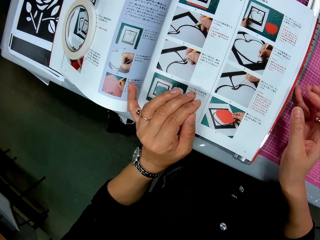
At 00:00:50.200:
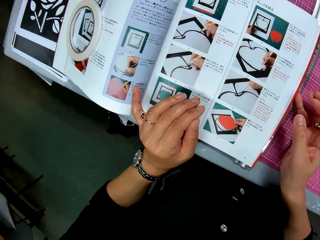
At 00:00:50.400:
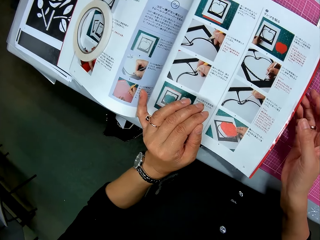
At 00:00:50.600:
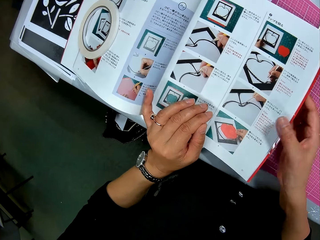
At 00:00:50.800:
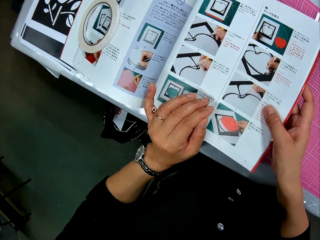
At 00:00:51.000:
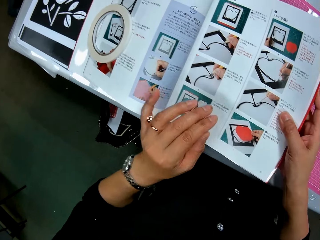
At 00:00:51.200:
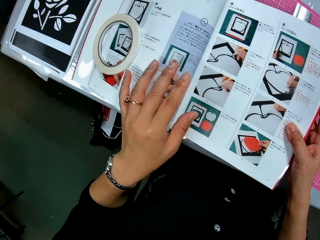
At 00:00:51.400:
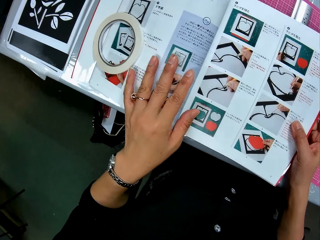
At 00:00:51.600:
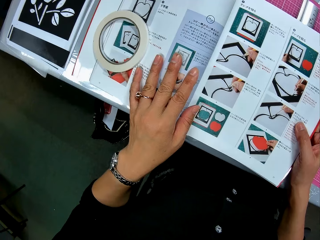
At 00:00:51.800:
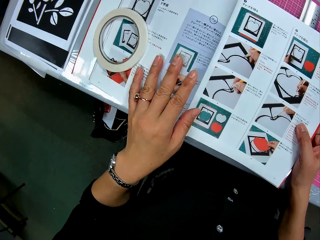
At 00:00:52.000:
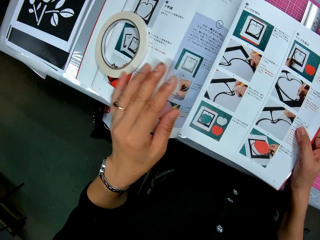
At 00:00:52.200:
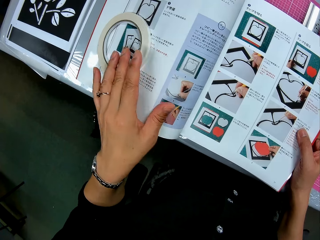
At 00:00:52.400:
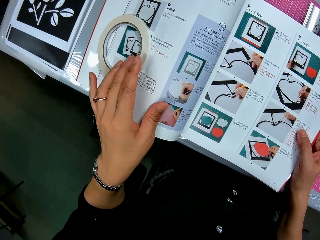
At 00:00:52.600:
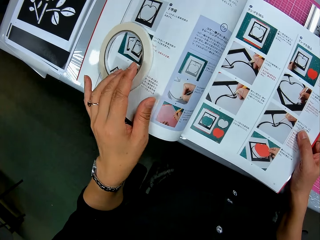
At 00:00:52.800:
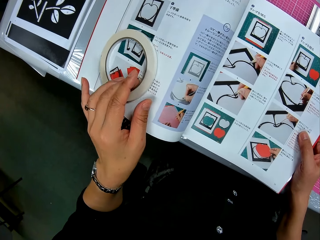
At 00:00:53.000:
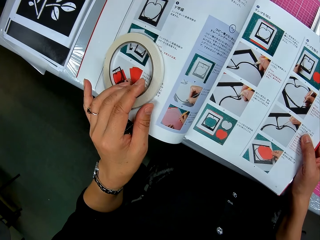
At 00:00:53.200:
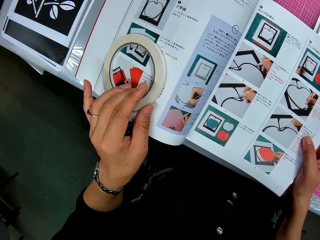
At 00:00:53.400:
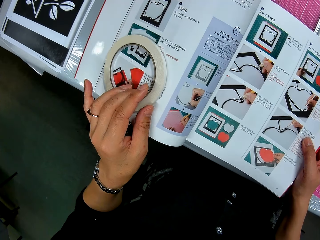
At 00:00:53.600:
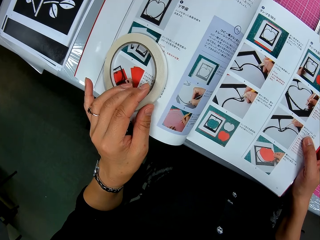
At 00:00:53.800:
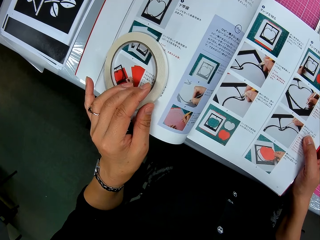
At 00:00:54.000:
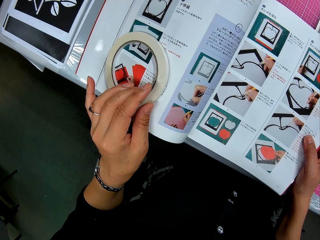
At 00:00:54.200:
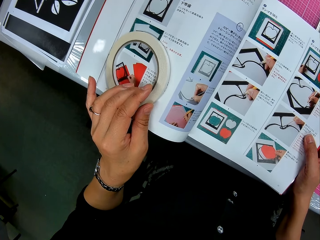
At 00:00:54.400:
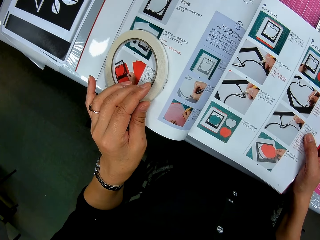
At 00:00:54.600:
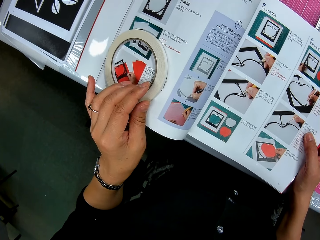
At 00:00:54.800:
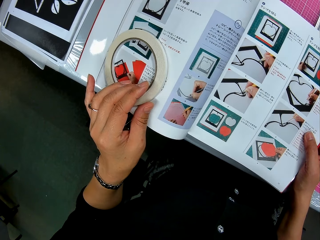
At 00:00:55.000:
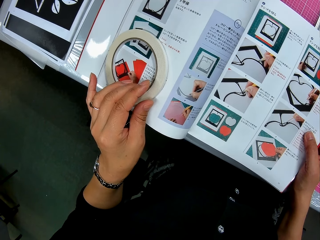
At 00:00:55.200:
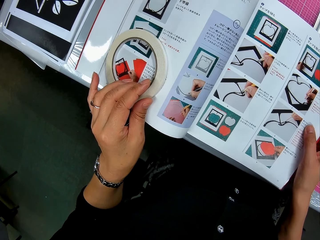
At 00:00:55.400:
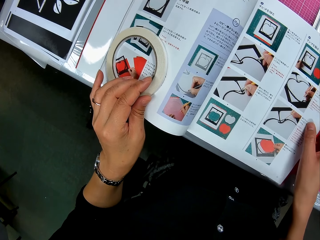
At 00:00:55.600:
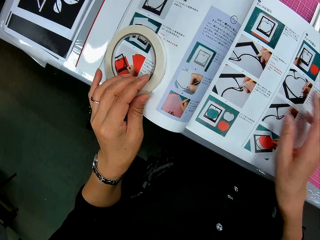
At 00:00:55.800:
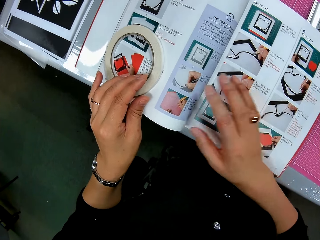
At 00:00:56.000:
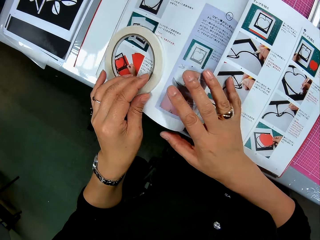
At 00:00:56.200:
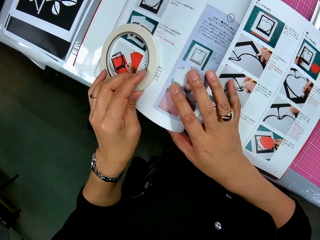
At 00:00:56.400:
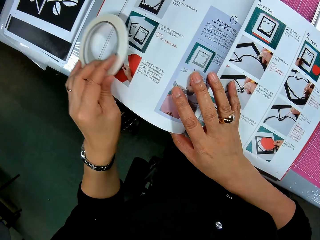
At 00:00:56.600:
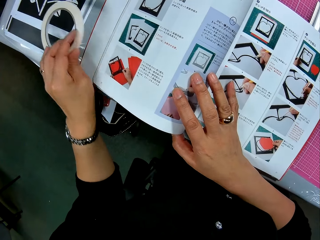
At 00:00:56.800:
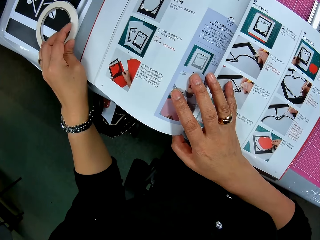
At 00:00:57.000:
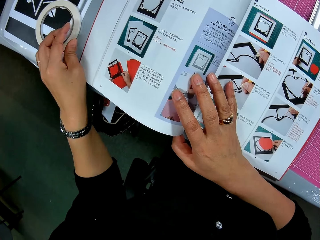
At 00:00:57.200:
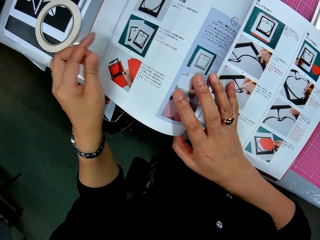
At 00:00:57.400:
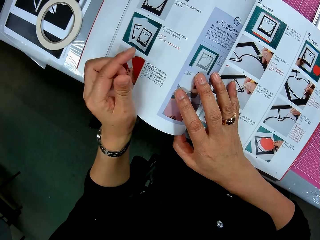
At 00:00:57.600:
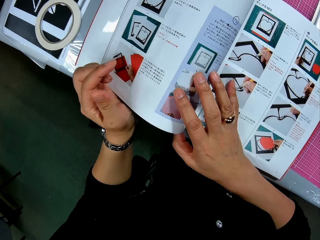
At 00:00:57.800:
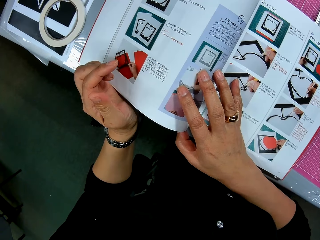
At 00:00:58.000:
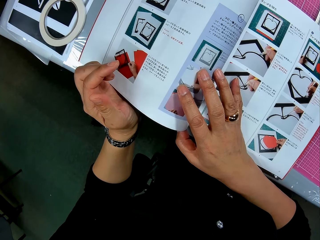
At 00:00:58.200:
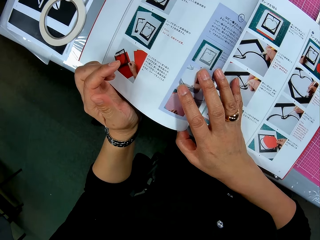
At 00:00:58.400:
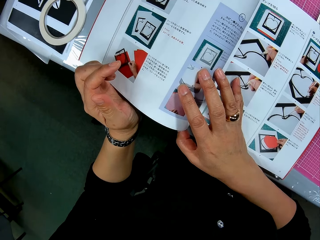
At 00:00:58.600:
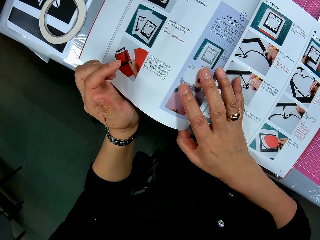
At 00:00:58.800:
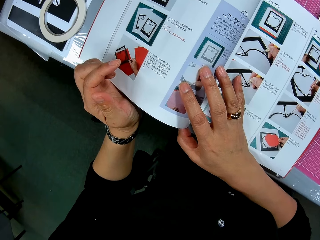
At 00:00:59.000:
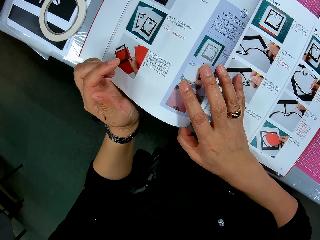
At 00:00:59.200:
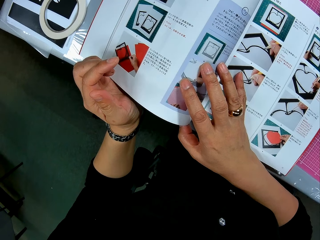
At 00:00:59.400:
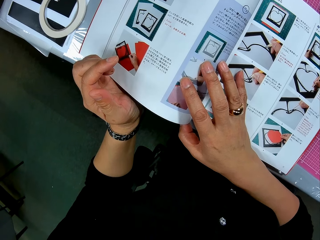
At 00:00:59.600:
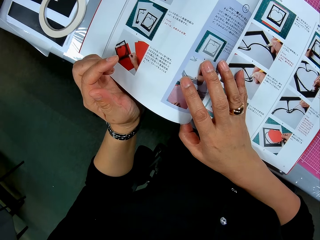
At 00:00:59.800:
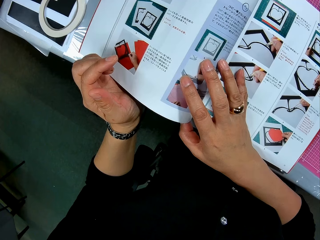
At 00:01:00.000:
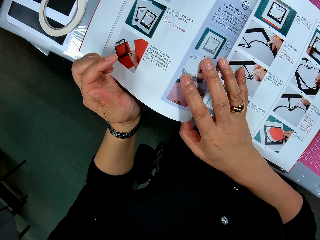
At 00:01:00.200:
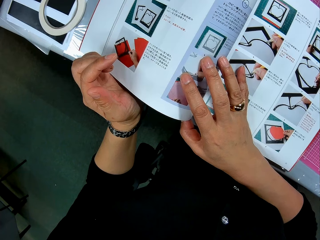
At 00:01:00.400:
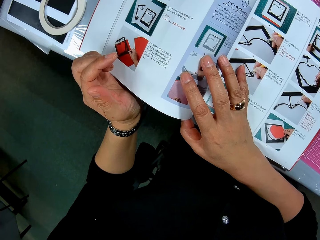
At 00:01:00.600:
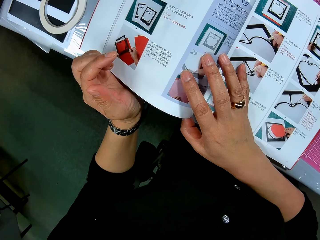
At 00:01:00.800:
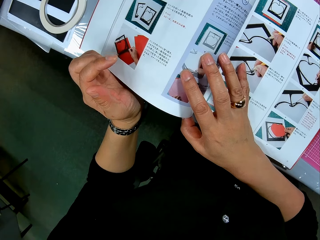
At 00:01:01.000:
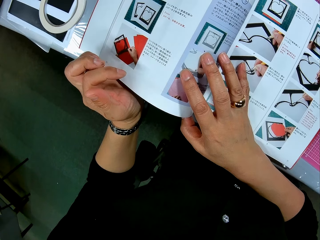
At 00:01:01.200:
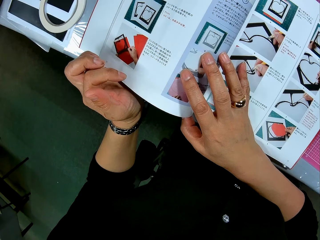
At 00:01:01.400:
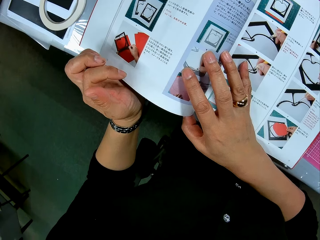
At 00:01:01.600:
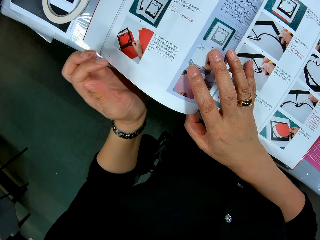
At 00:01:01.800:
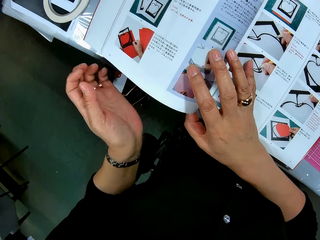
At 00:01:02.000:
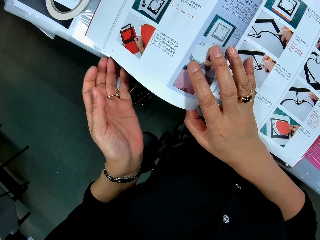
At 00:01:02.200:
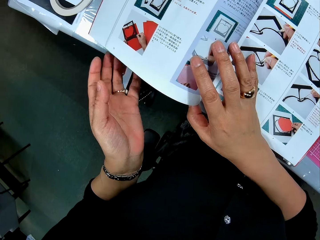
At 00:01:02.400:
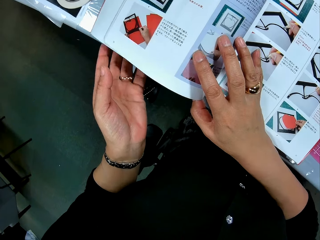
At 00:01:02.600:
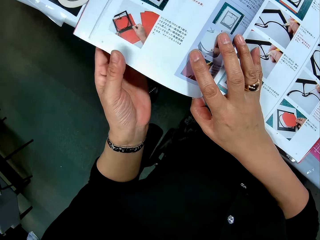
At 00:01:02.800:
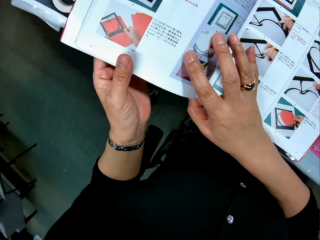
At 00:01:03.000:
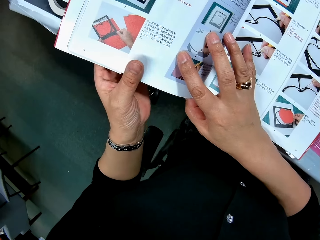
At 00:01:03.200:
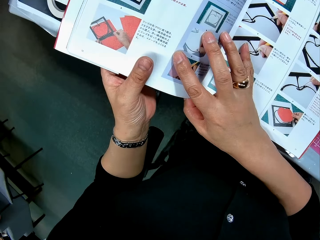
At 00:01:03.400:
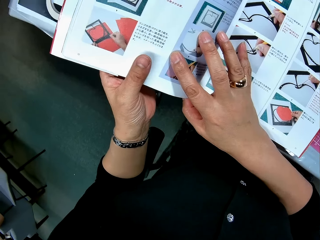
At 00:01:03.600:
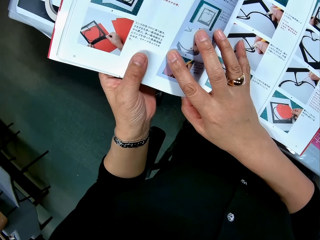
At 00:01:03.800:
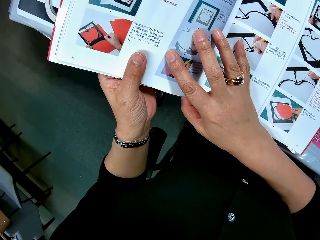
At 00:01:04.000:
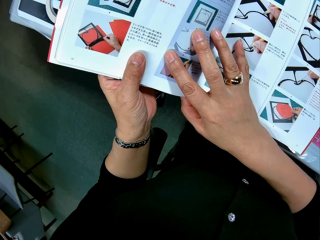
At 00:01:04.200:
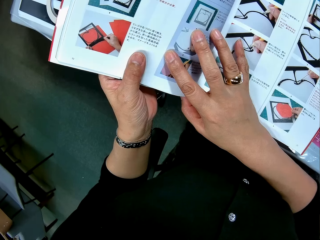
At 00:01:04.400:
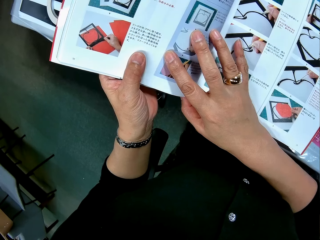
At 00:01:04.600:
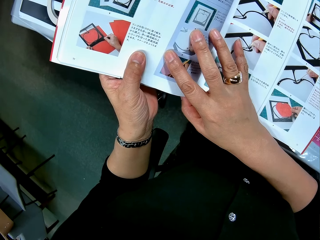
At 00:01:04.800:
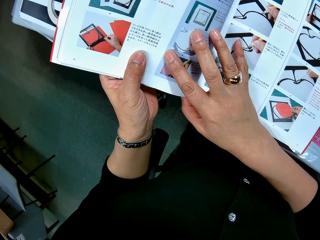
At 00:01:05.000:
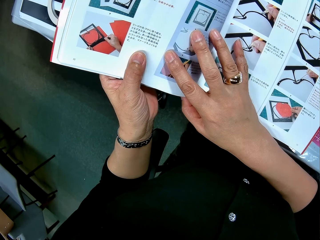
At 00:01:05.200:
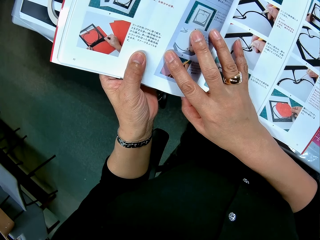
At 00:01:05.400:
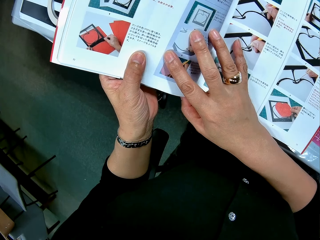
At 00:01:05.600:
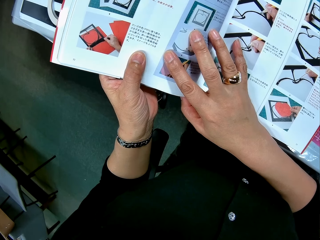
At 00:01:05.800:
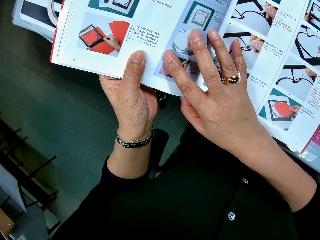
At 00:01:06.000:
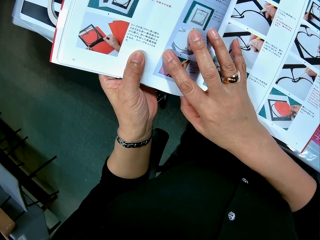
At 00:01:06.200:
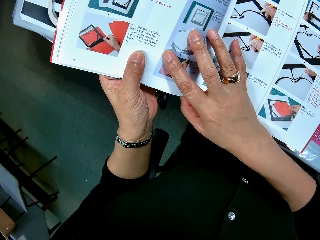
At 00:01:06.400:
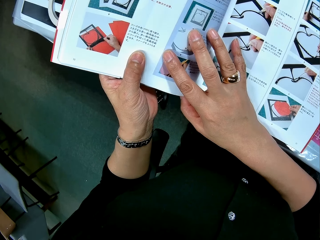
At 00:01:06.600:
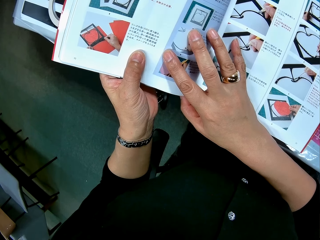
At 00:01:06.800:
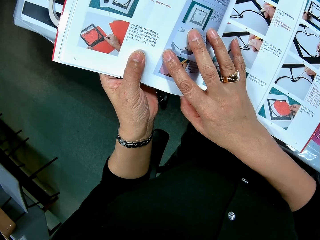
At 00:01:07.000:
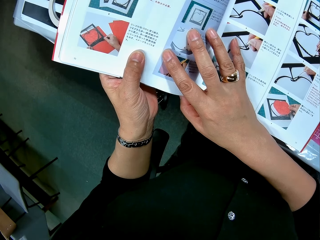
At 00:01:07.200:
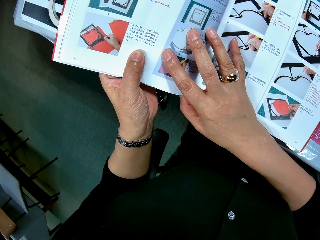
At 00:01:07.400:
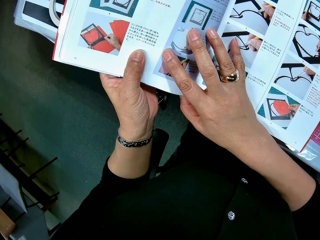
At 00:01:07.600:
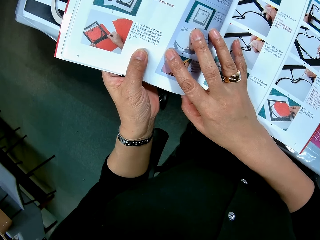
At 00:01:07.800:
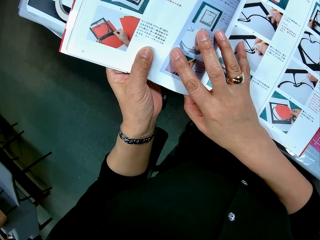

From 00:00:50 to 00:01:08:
The camera wearer adjusts the book to the cutting mat. She touches the tape. She adjusts the paper tape on the book. She moves the paper tape from the book to the table. She holds the book in her left hand.

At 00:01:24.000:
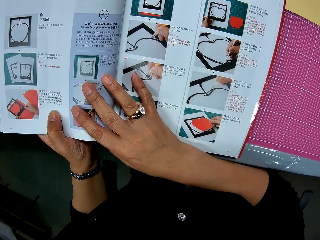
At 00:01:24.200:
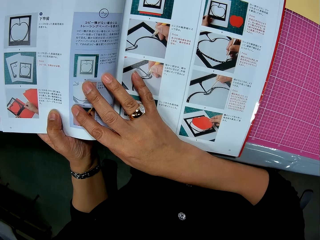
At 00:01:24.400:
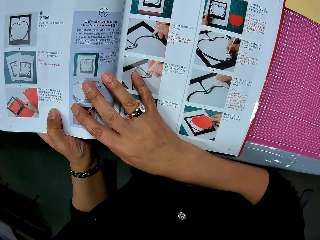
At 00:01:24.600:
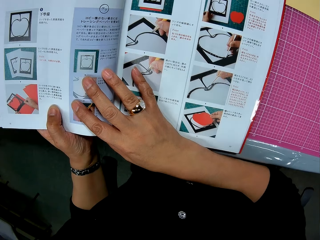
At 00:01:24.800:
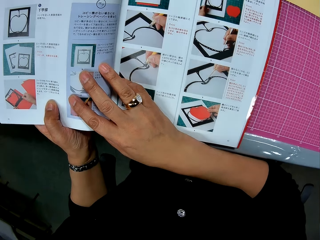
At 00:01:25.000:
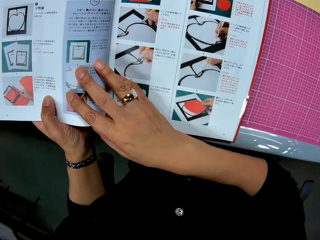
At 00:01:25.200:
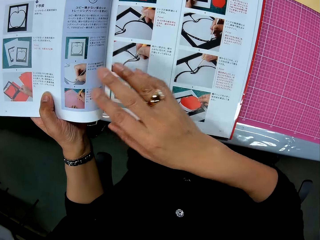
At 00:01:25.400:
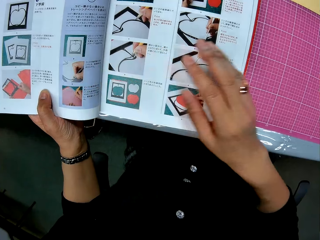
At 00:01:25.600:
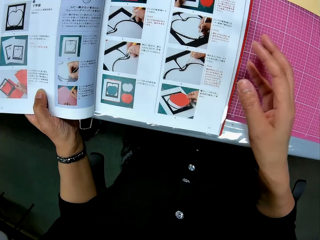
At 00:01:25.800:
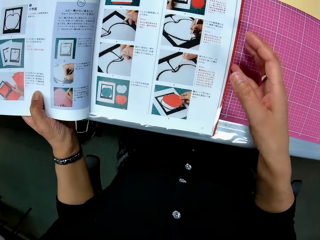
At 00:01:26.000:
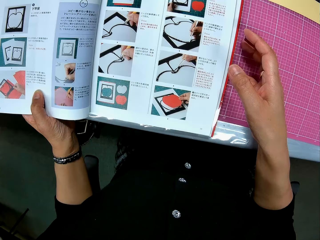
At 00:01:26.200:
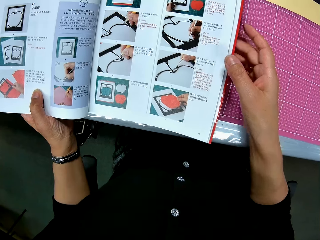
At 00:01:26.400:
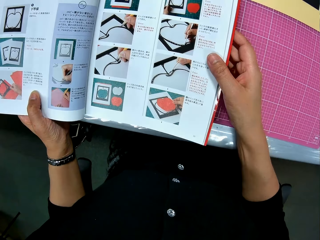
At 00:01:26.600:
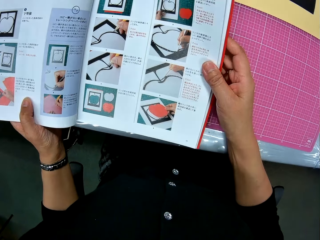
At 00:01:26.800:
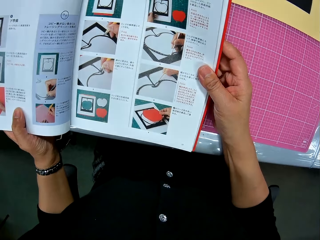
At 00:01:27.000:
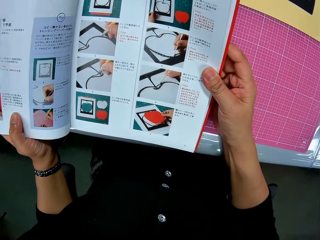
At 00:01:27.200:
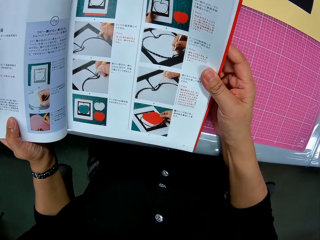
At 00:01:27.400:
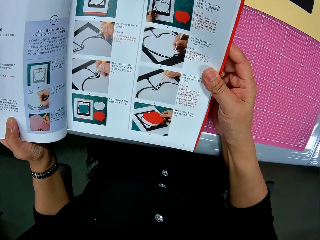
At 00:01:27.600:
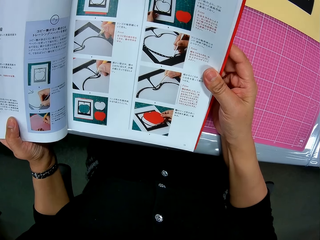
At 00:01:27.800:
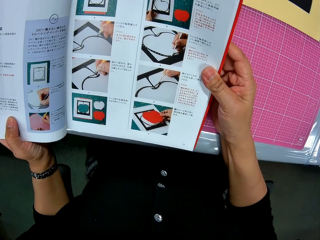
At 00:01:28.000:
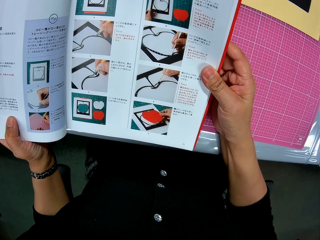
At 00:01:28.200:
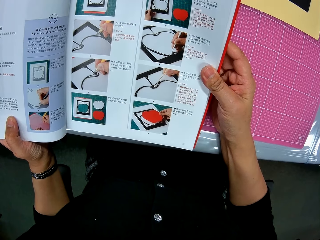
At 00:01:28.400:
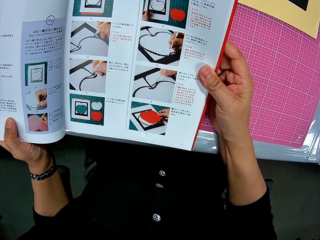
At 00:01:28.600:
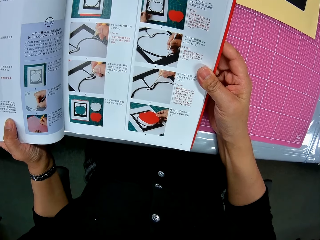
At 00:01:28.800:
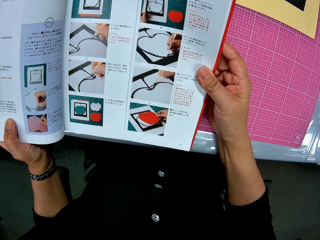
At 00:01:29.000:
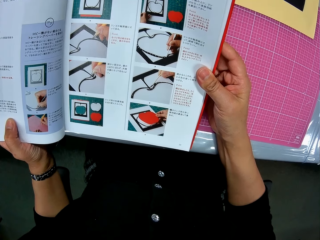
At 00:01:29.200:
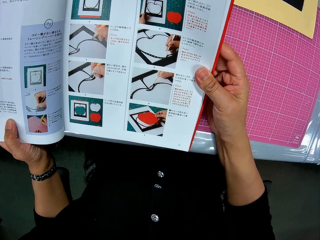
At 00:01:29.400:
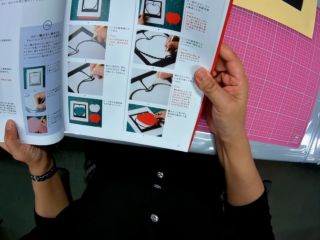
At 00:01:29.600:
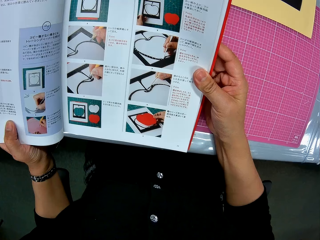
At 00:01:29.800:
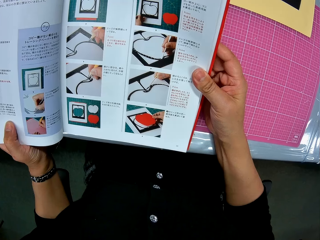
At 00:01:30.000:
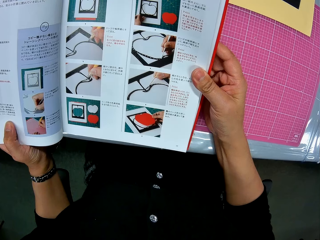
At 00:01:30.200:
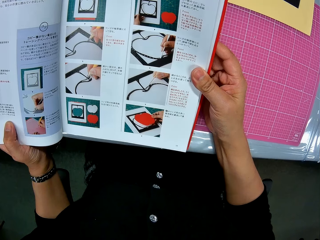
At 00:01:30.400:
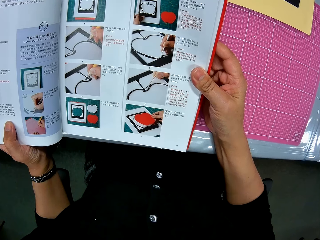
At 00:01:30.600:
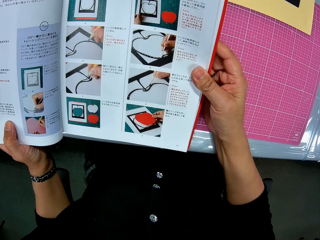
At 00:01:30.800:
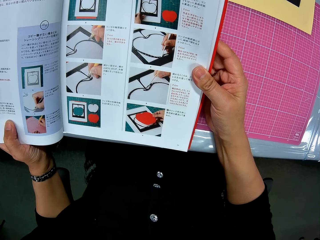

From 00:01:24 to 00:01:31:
The camera wearer holds the book with both hands.
